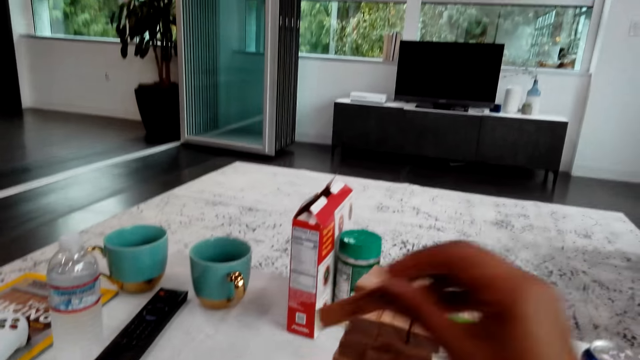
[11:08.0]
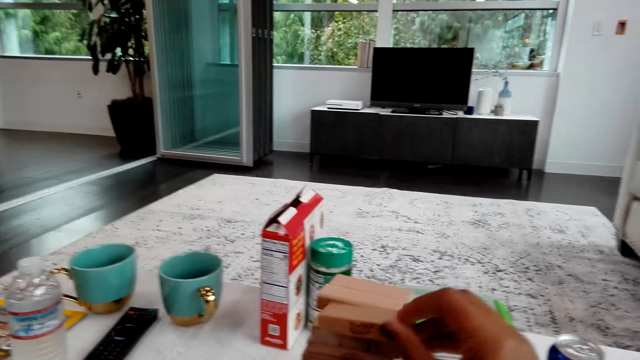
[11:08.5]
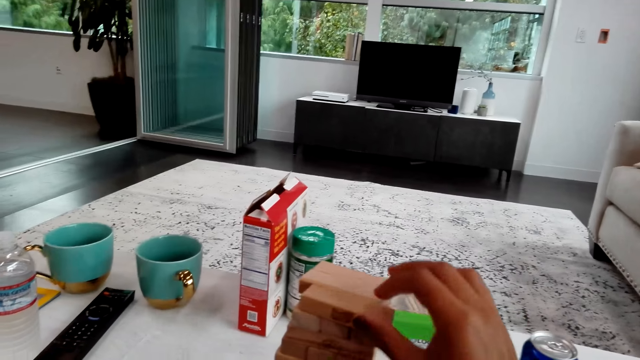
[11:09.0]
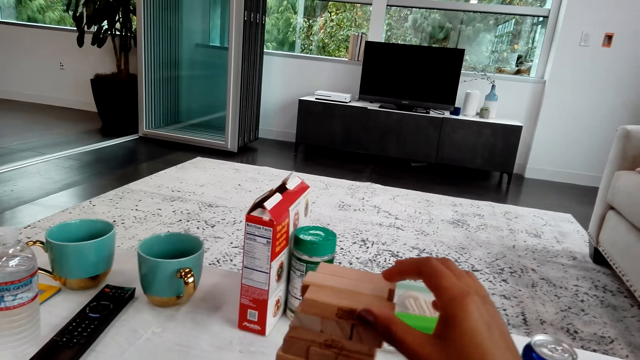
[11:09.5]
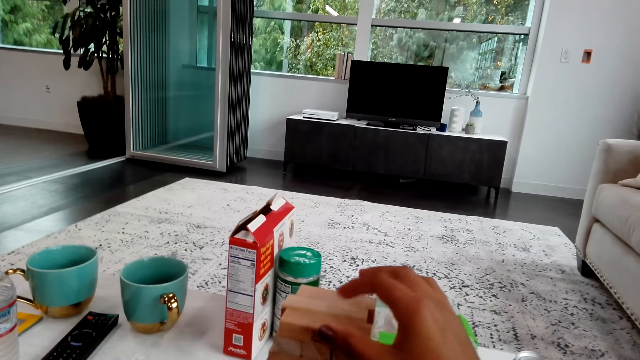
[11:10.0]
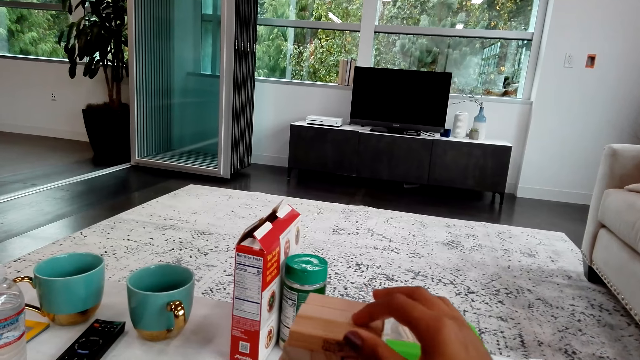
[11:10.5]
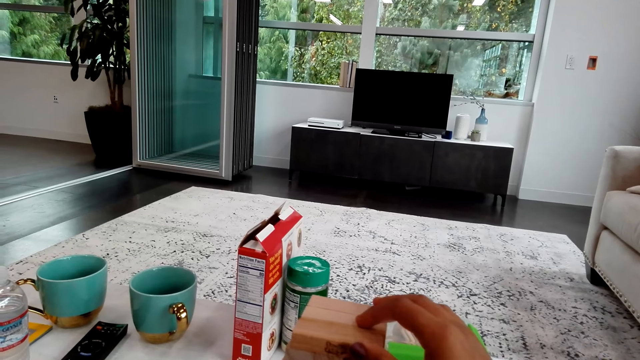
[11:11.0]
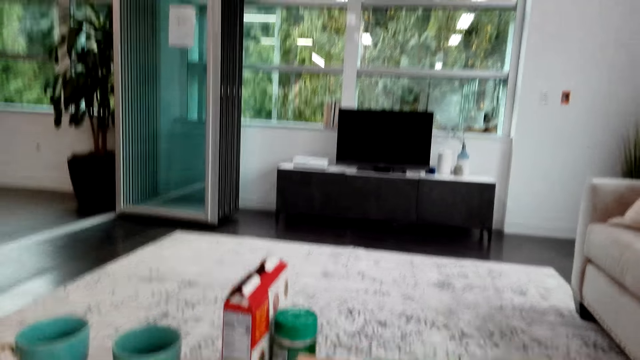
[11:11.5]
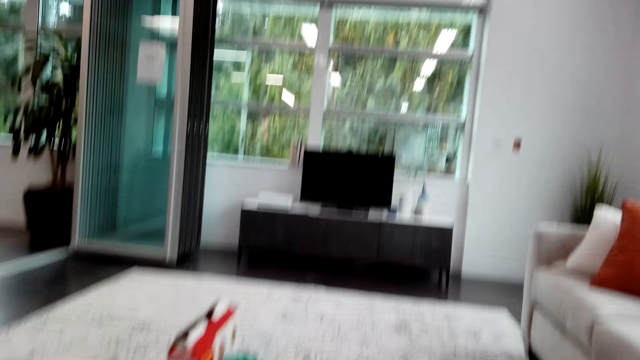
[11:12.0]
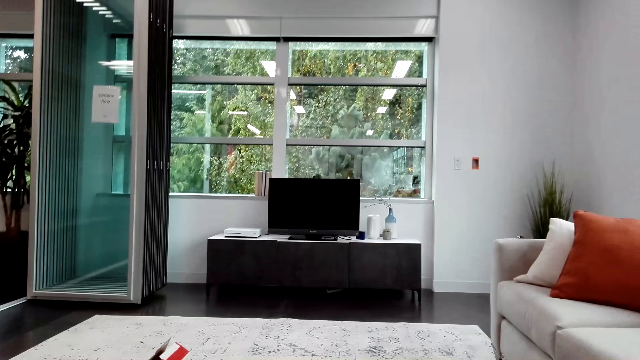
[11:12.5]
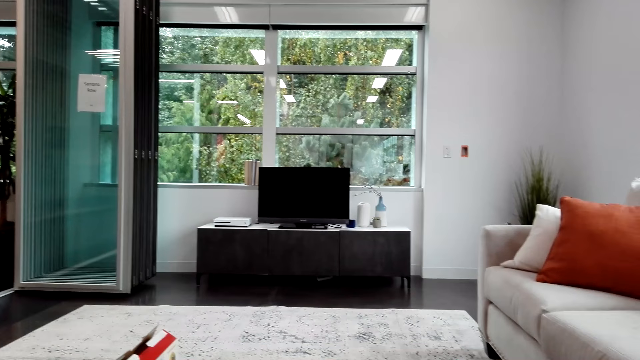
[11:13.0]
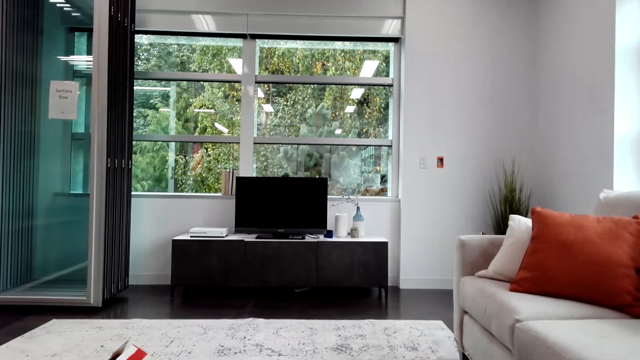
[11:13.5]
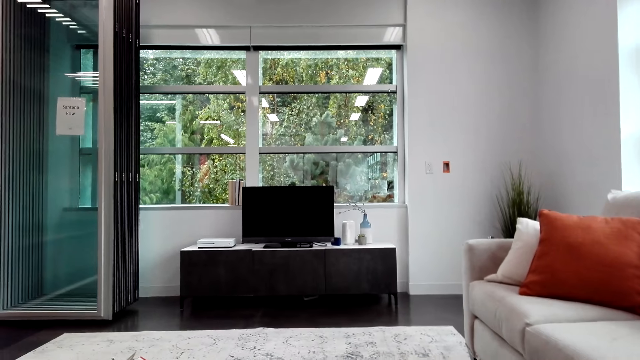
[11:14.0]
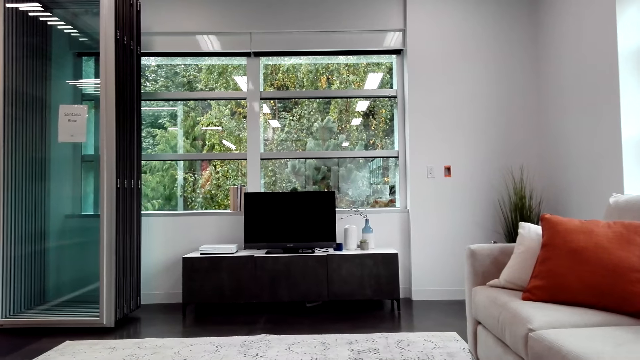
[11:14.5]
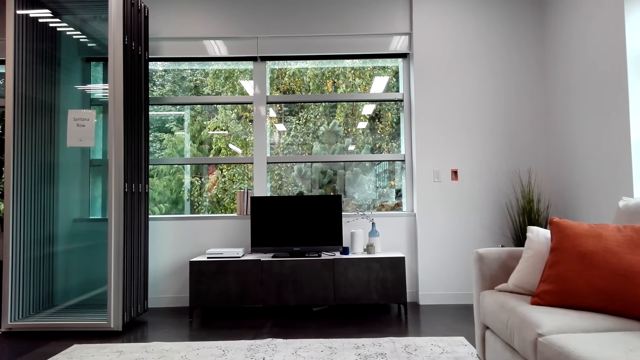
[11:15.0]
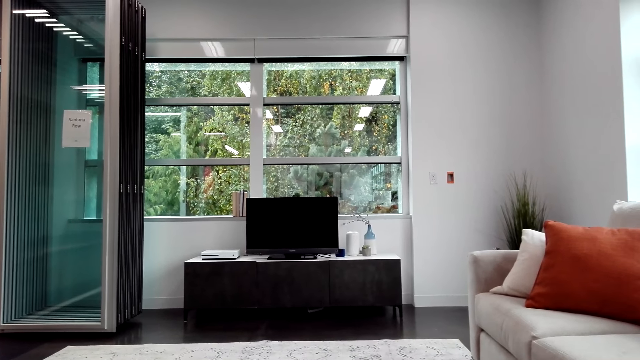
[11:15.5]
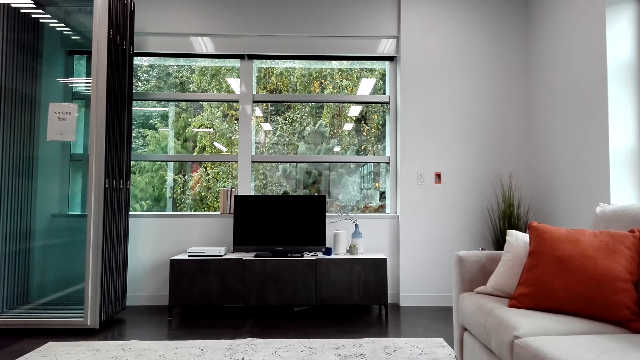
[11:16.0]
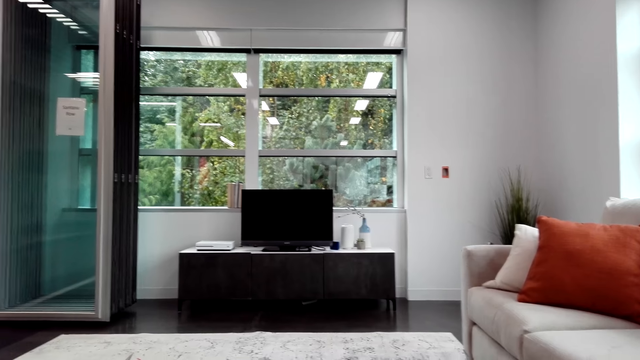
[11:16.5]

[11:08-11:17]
The camera wearer removes the block, puts the block on the top and adjusts the blocks. They look around and talk with a man.

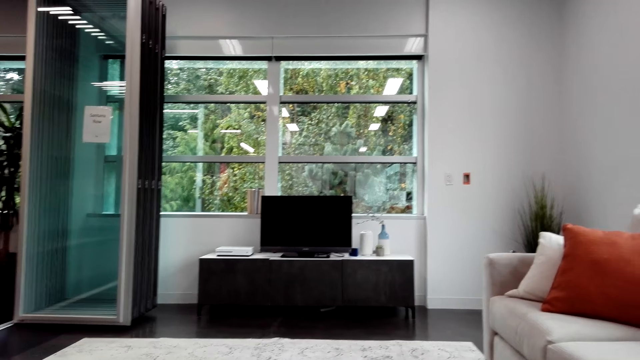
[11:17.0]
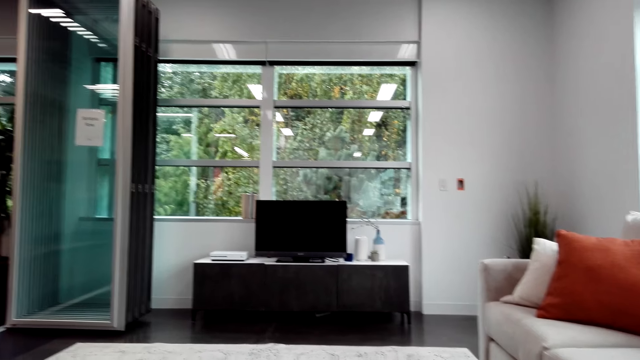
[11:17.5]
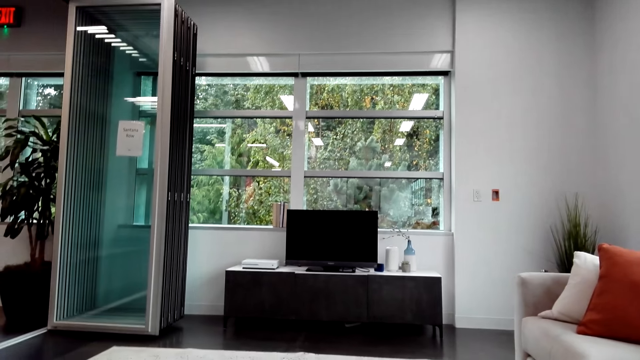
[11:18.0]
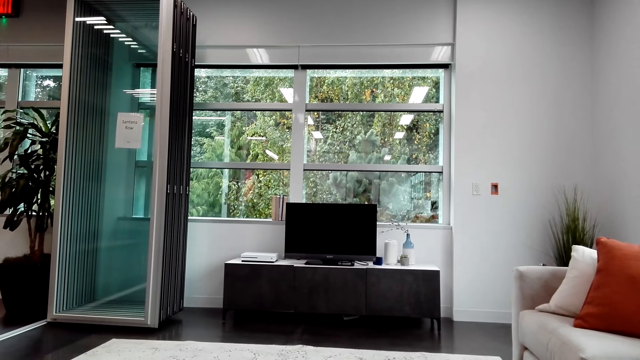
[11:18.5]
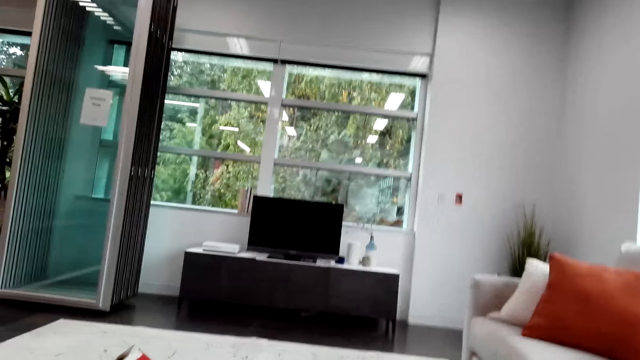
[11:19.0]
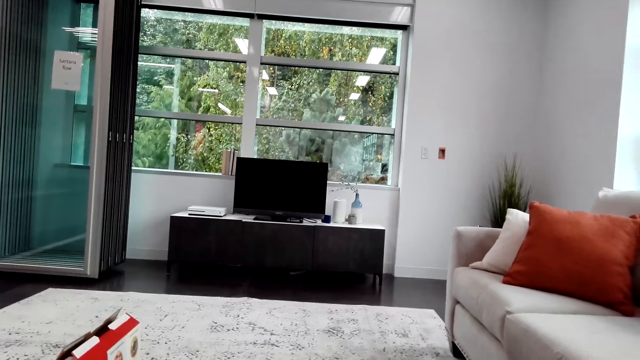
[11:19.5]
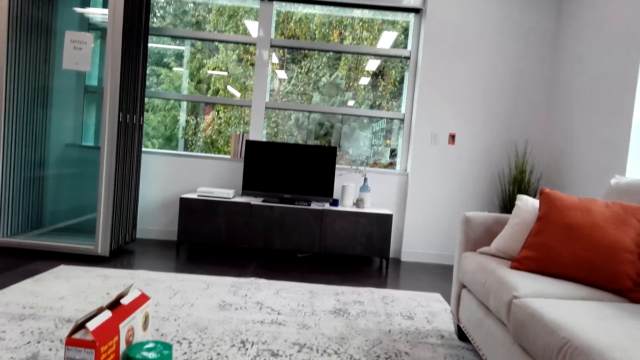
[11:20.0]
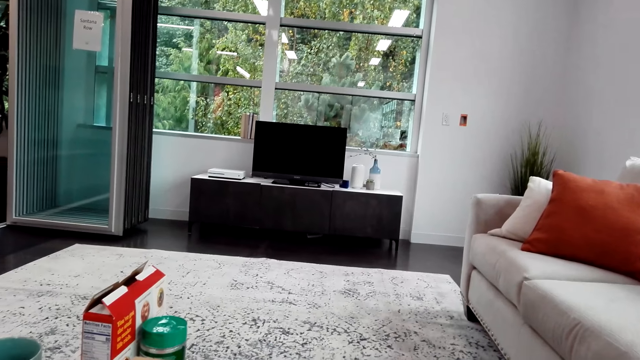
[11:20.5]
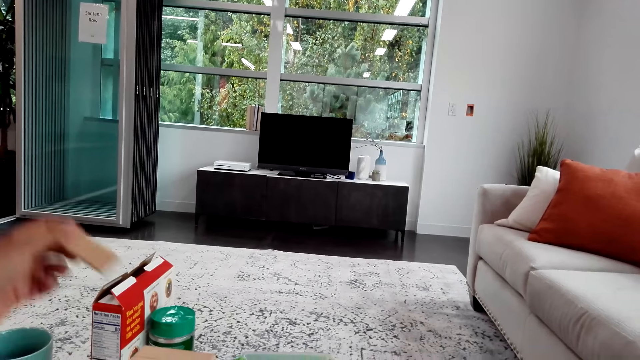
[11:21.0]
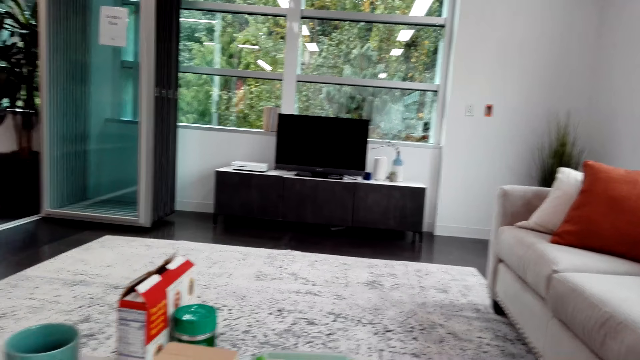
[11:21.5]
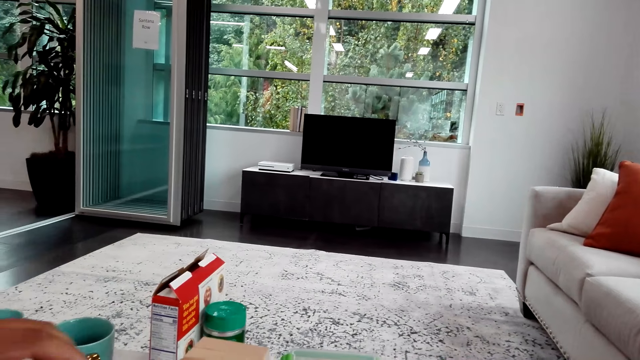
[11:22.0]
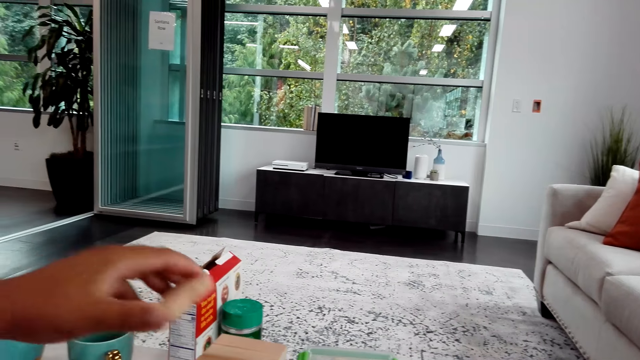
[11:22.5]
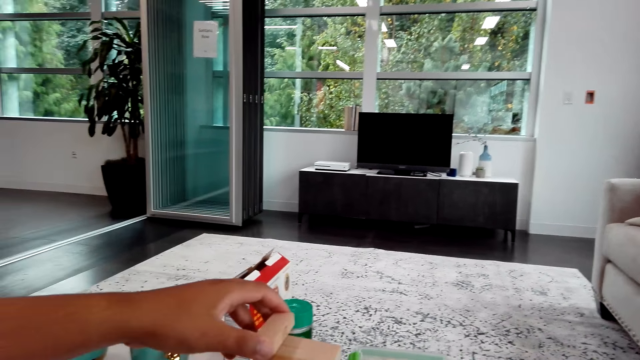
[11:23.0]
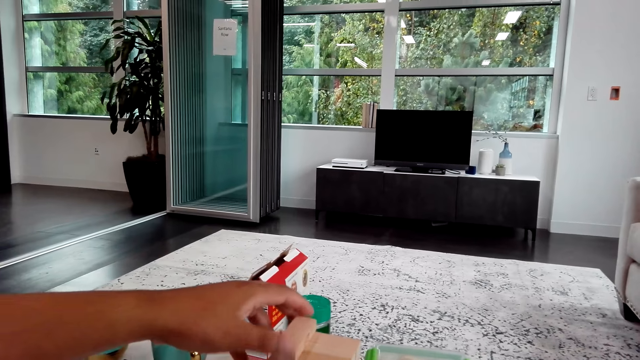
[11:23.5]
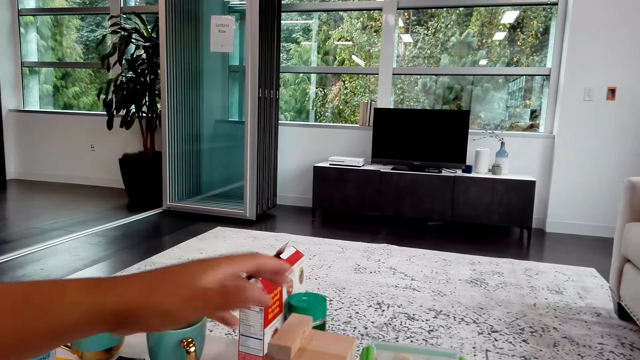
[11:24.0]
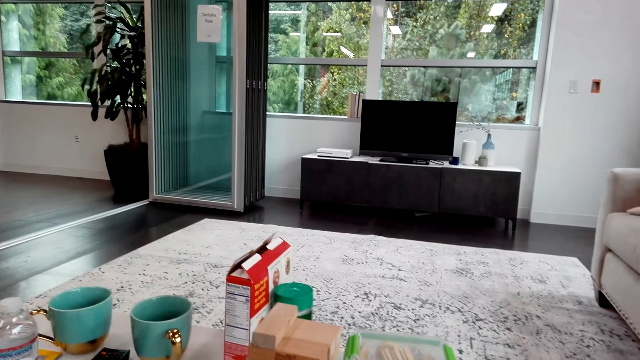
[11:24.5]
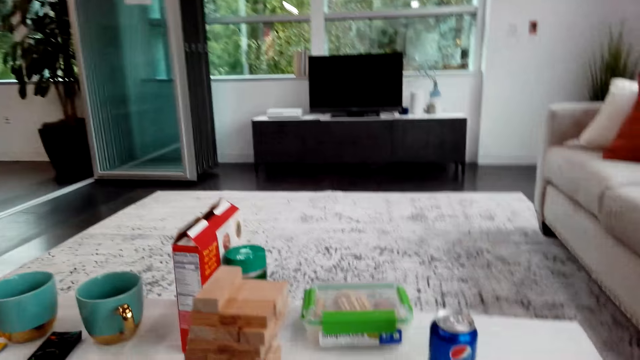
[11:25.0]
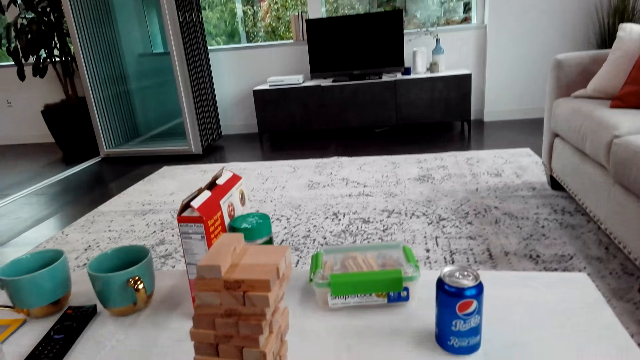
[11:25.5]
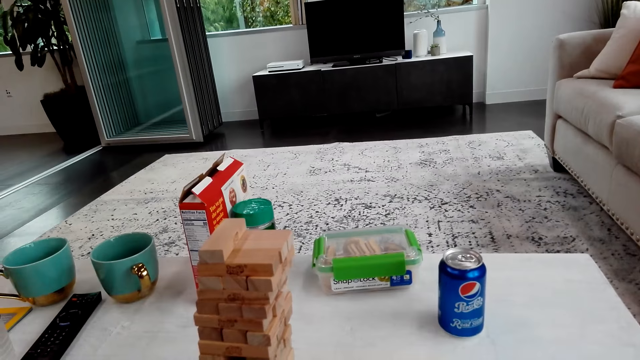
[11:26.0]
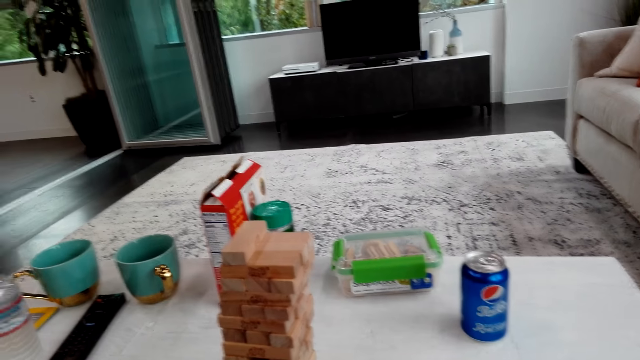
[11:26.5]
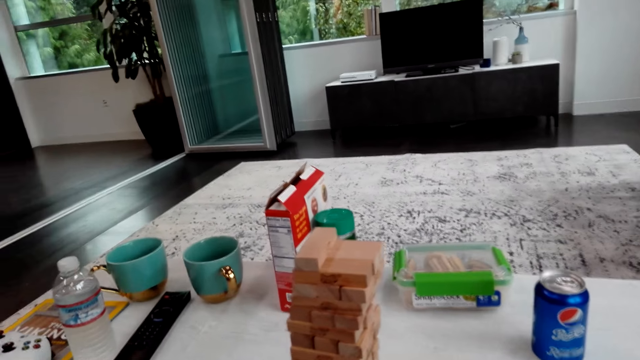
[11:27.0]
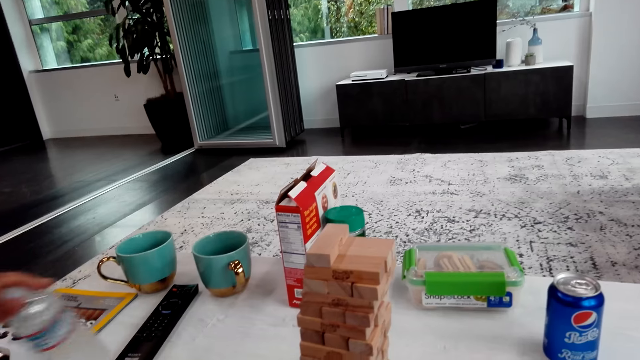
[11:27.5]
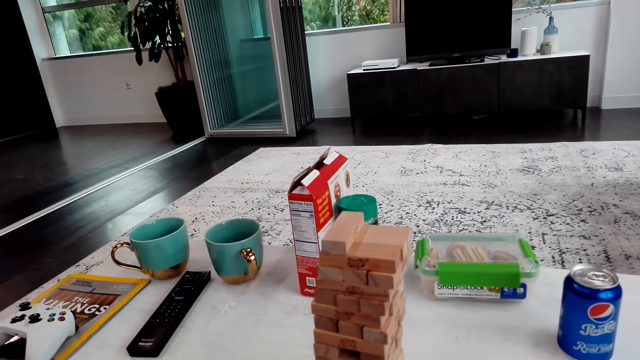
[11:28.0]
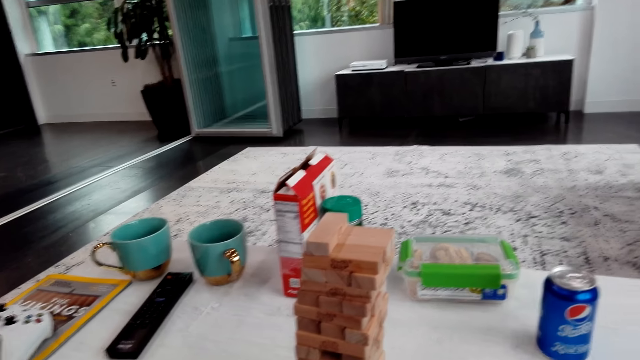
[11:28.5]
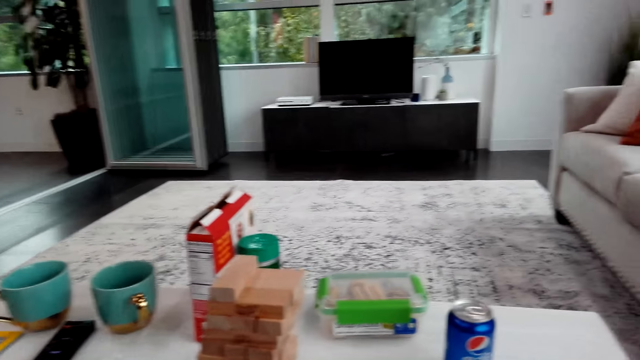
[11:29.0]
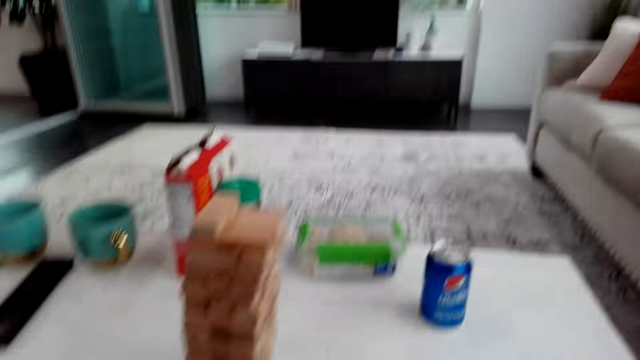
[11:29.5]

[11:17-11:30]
The camera wearer looks at the window. A man picks up a block. The camera wearer talks with the man. The man plays the trembling tower and puts the block on the top. The camera wearer looks around. The man picks up a water bottle. The camera wearer talks with the man and picks up a bottle on the table.
